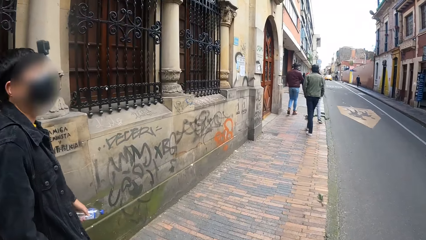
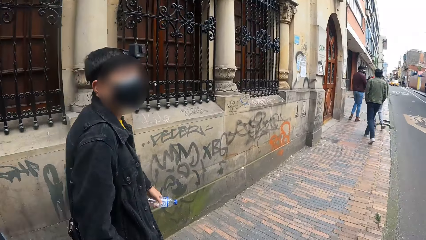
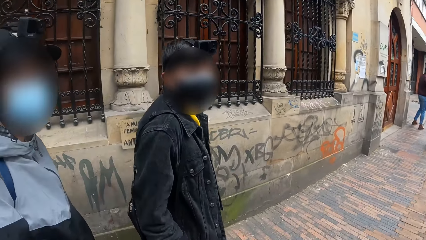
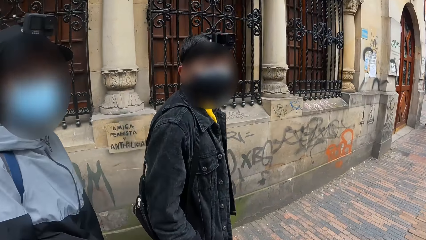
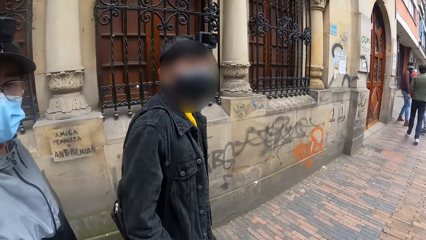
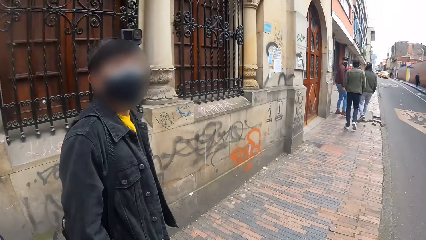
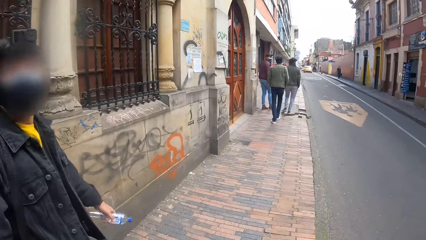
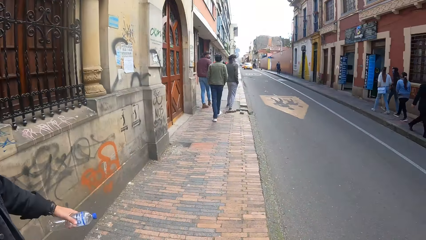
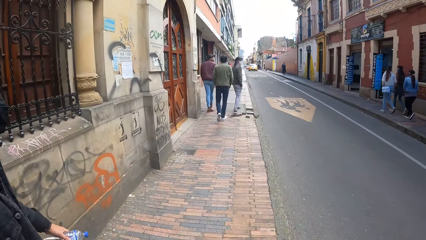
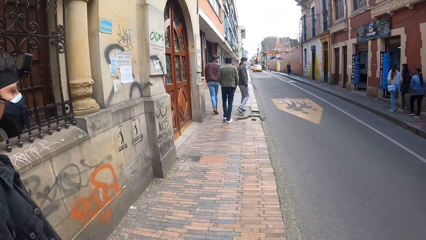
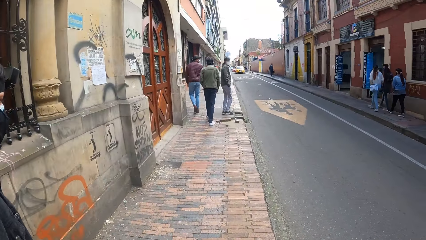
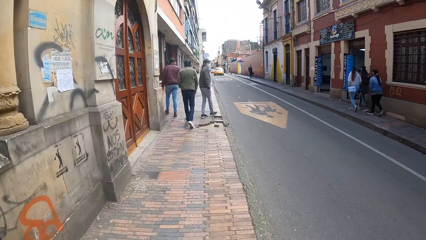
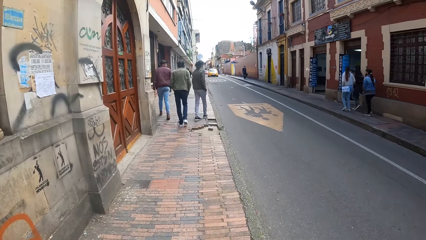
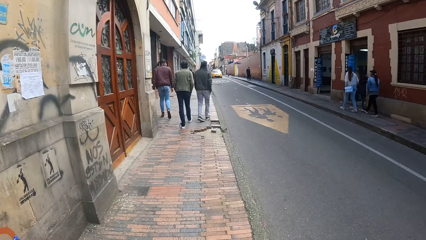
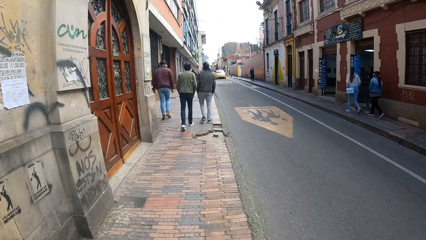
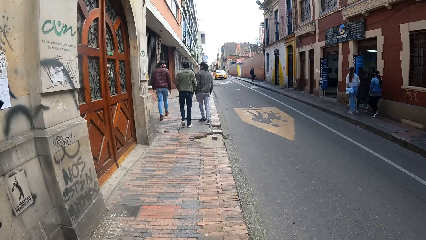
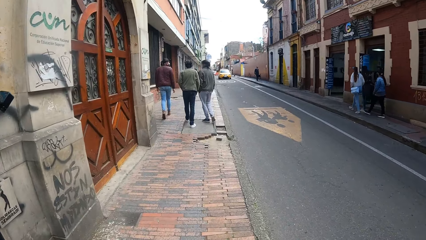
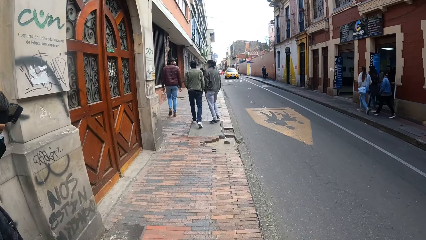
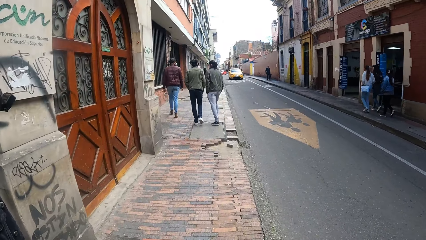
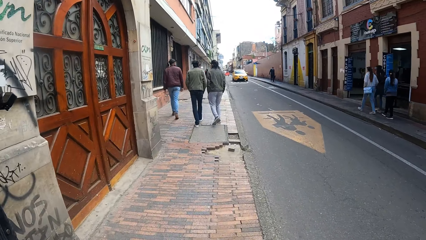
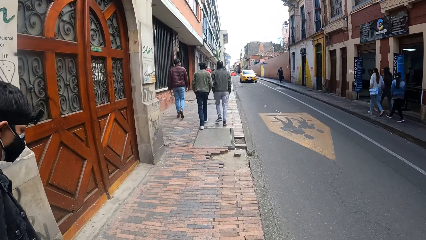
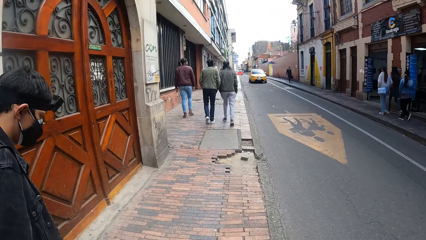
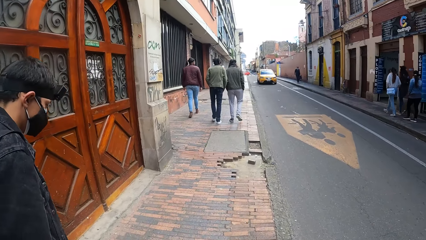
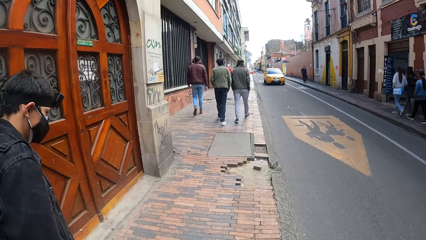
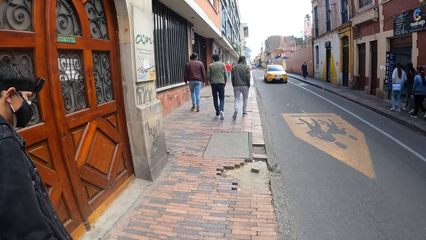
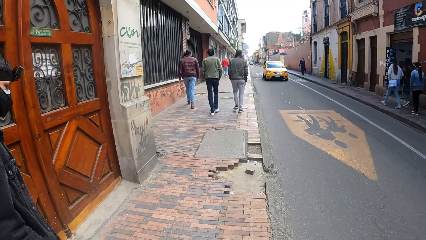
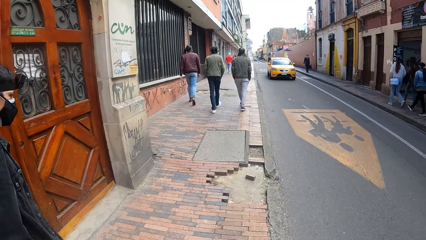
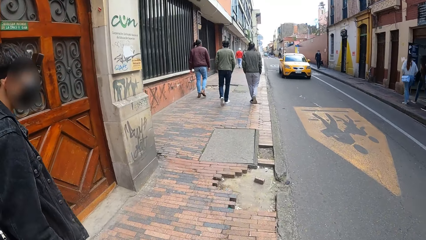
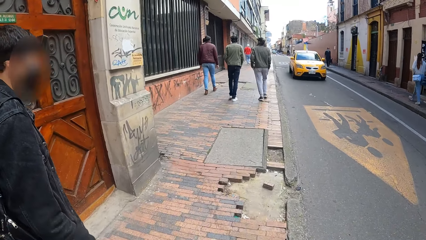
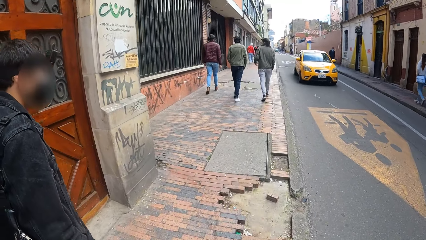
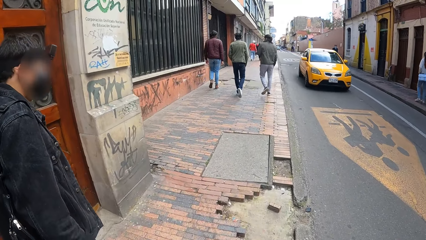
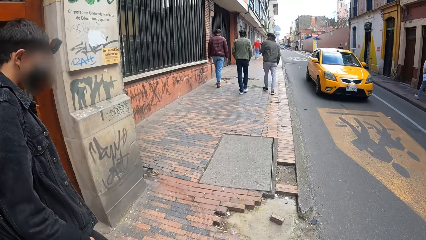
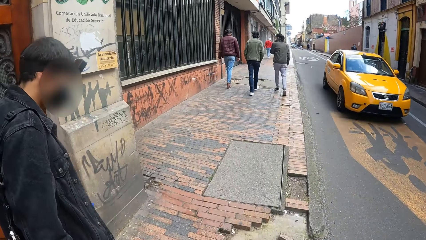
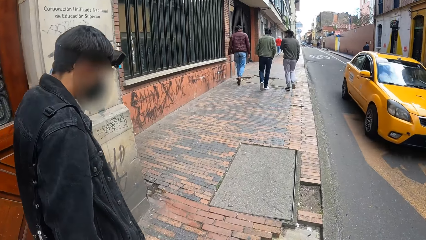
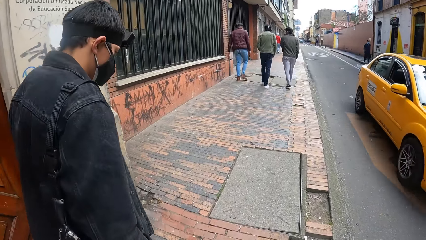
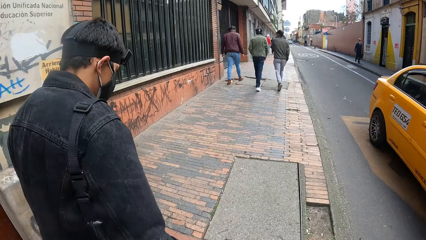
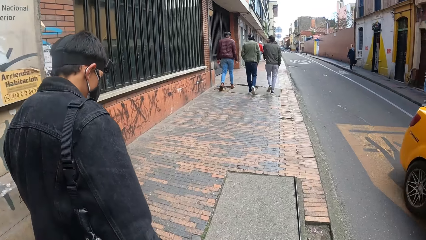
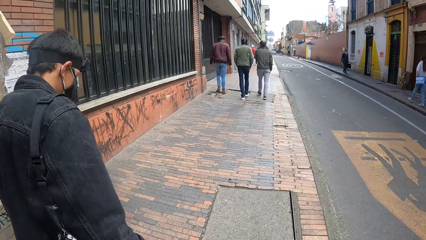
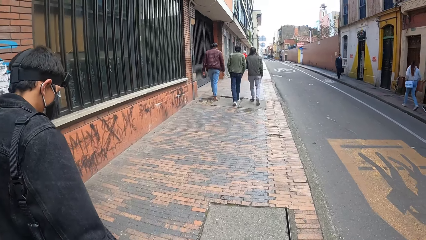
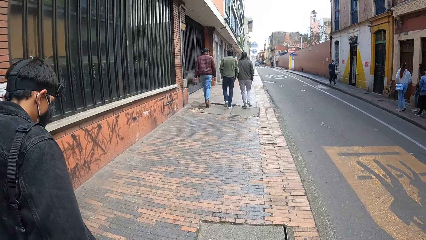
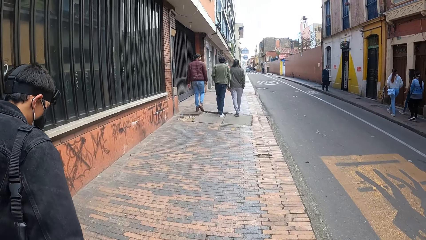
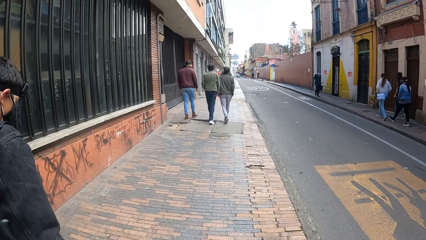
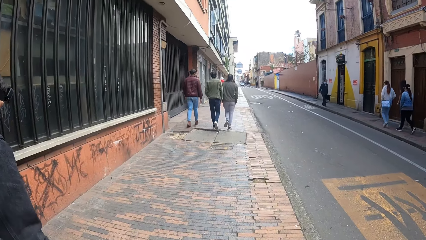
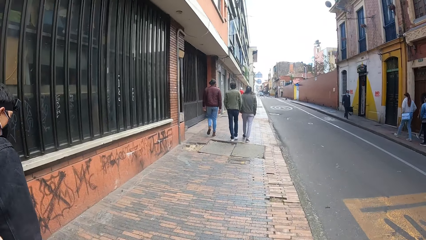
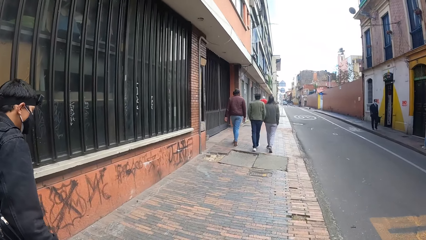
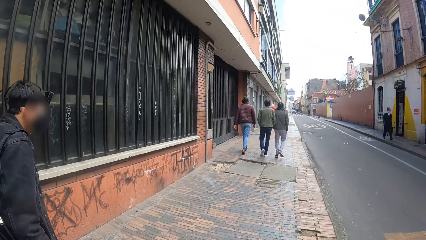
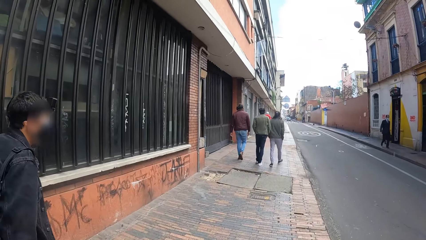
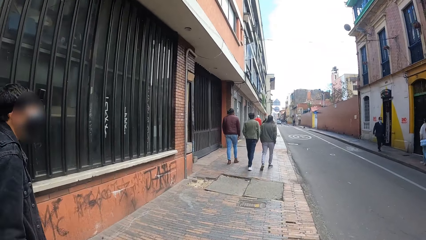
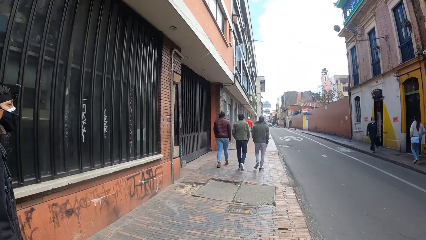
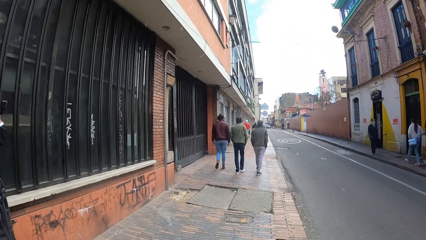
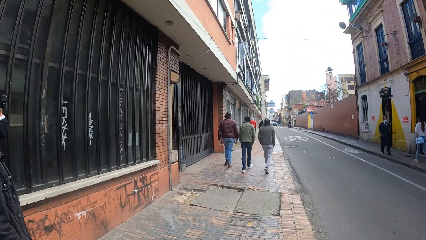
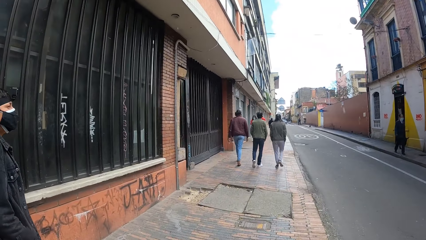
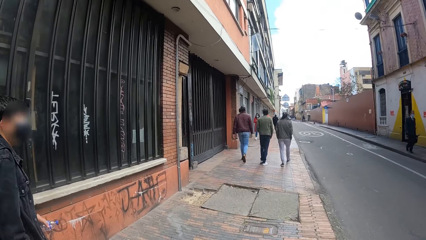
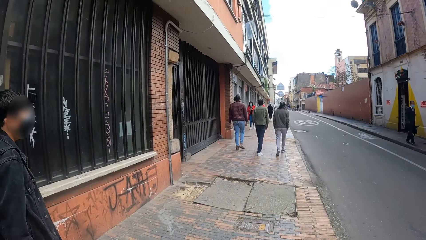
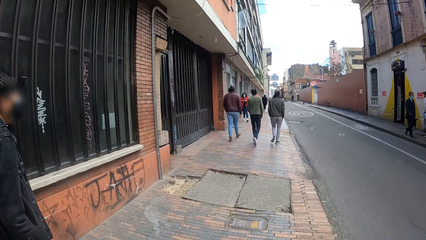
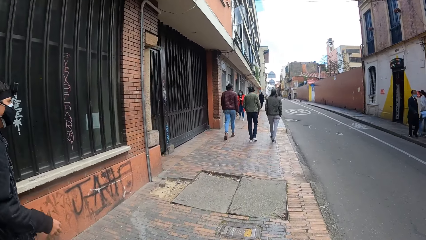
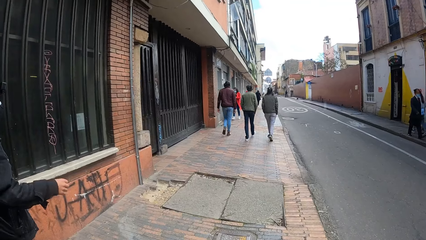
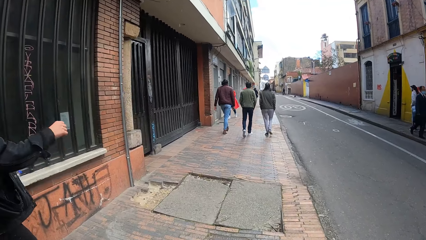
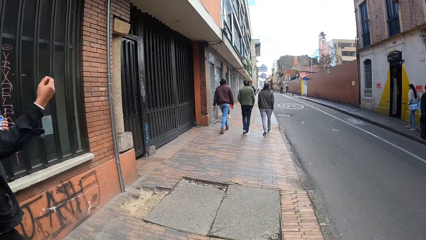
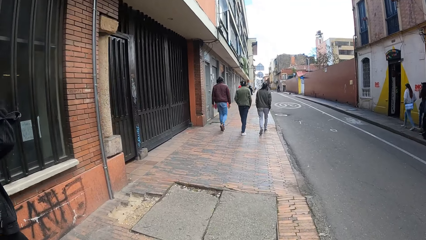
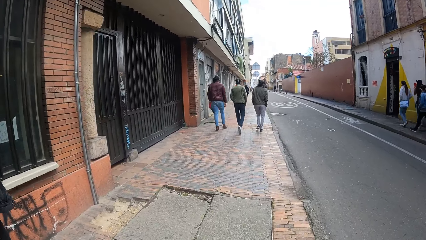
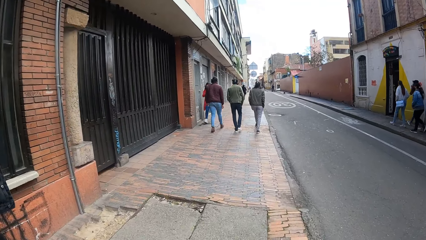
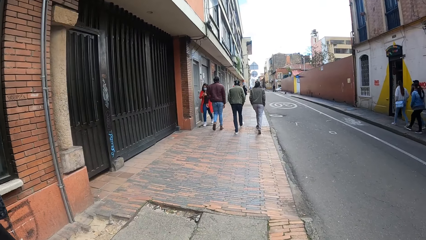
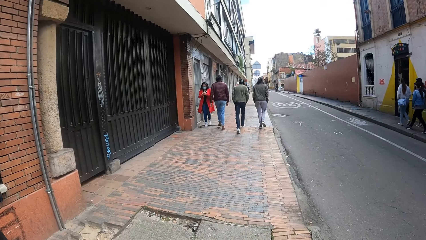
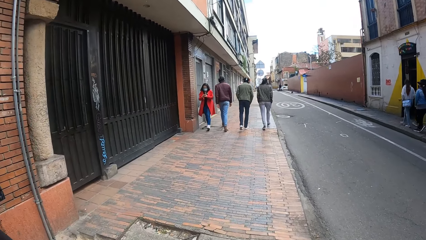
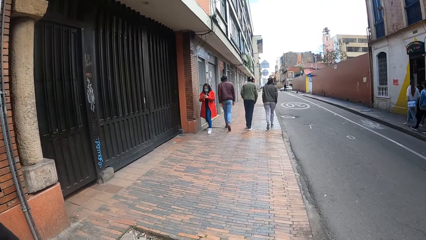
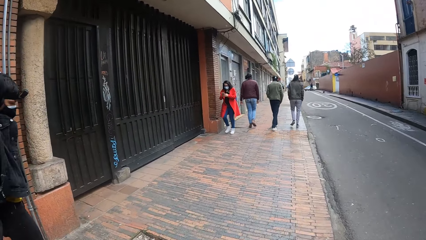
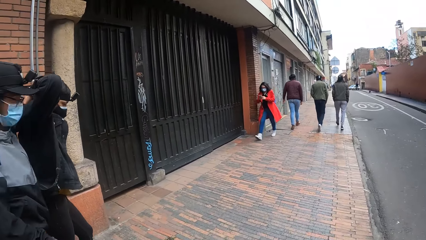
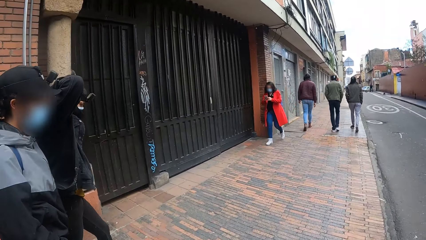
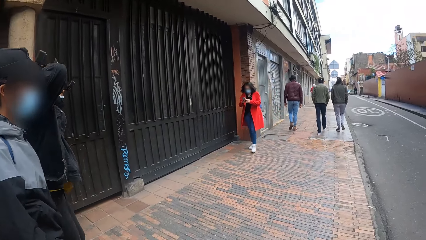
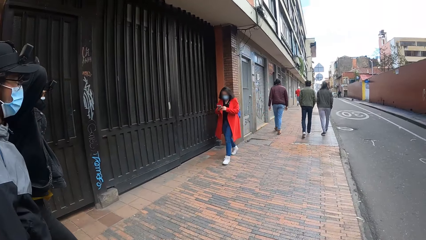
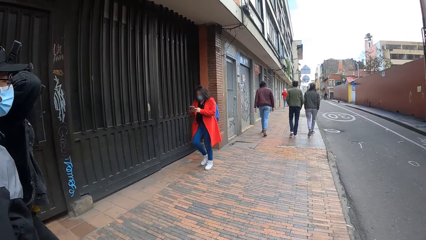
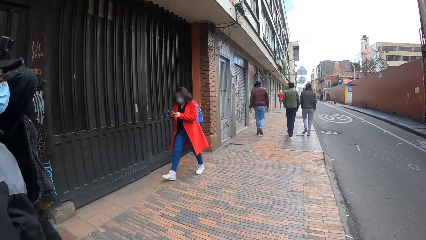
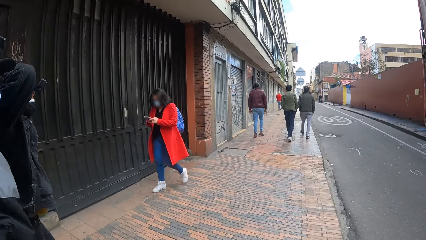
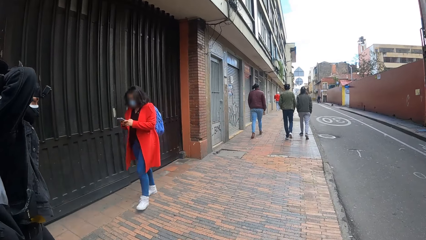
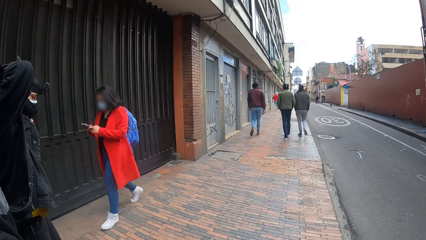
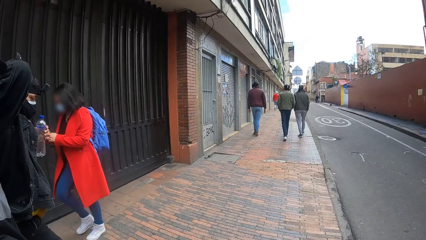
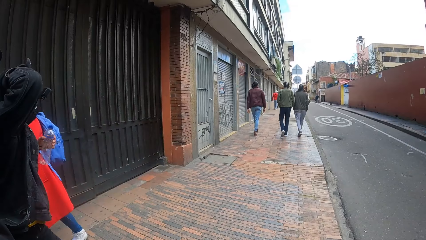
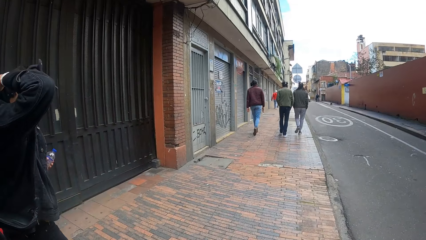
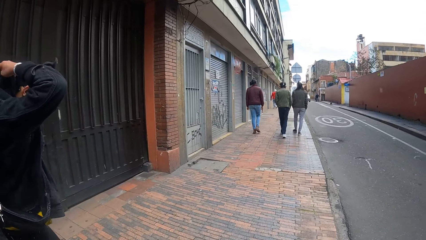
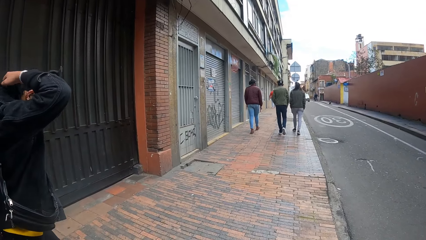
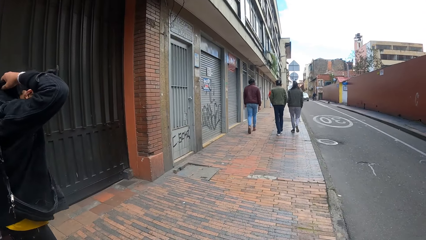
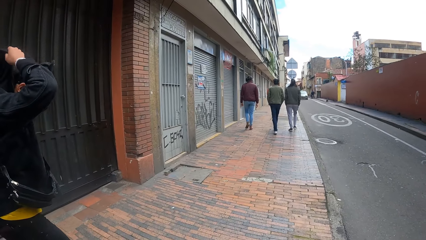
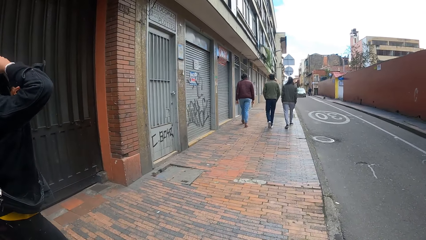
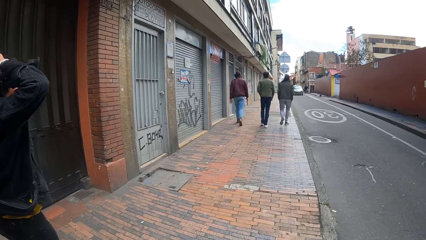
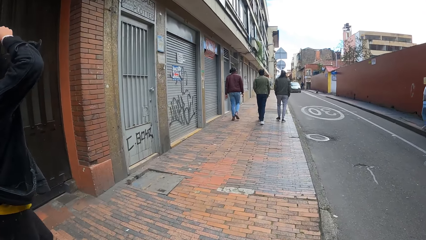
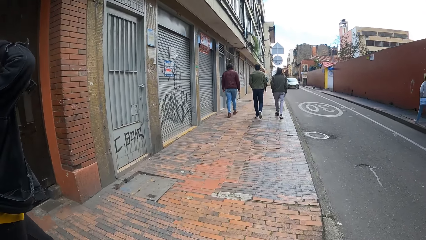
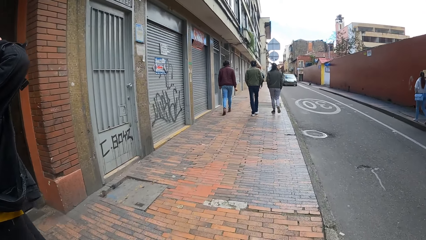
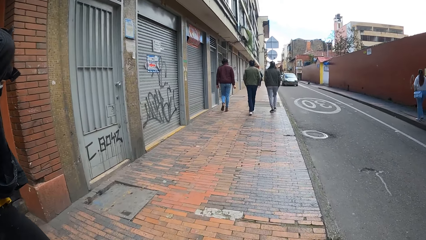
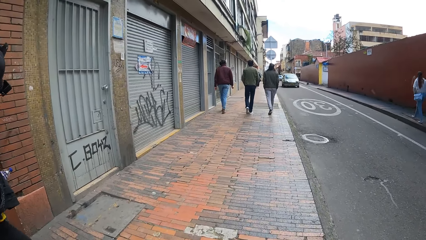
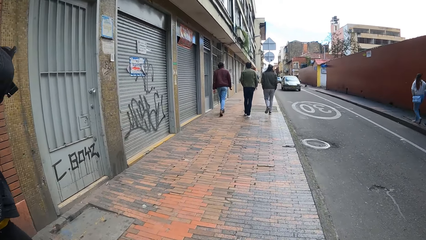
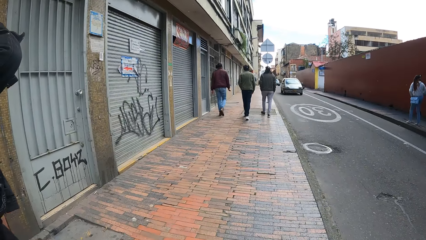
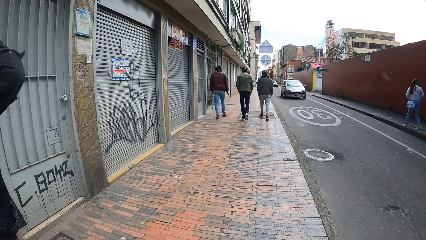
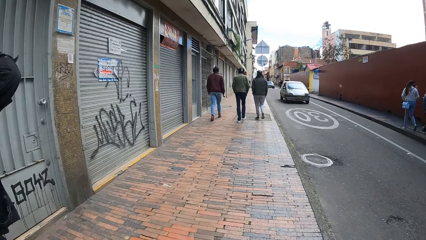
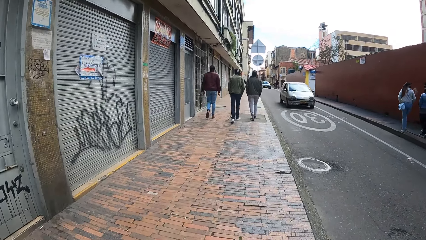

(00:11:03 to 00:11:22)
The camera wearer interacts with two men. They walk on the pavement with the men. A man adjusts his jacket with his hands. The man fixes his hair.
